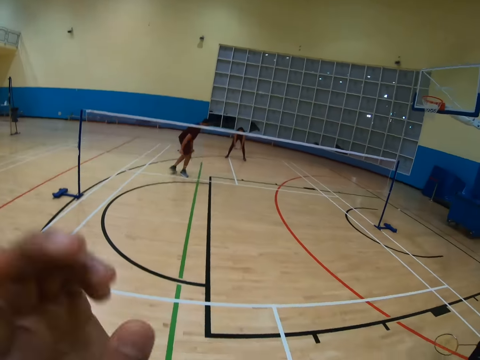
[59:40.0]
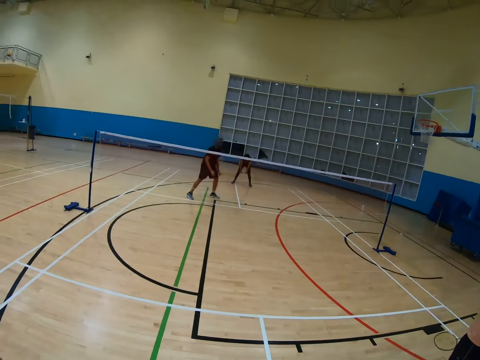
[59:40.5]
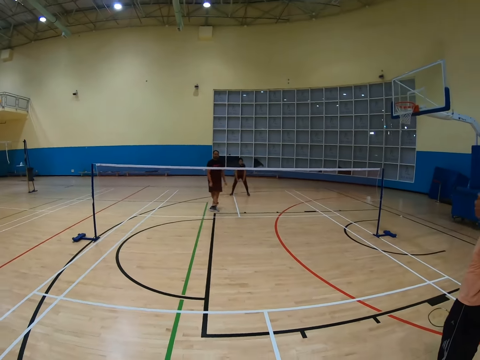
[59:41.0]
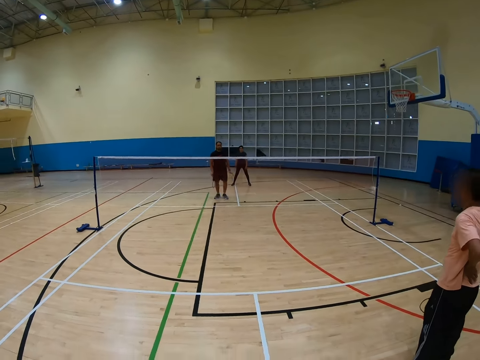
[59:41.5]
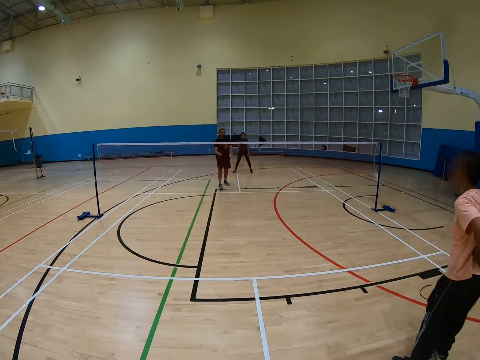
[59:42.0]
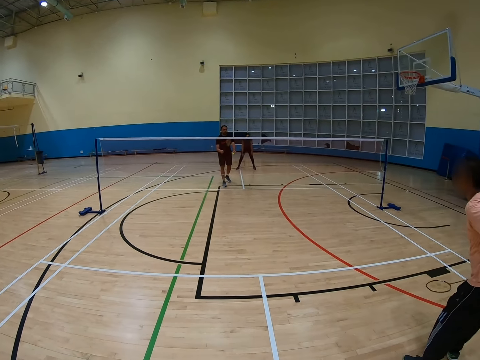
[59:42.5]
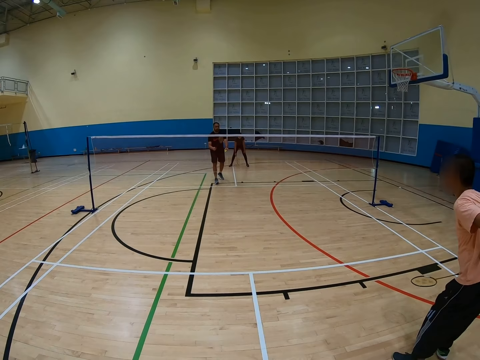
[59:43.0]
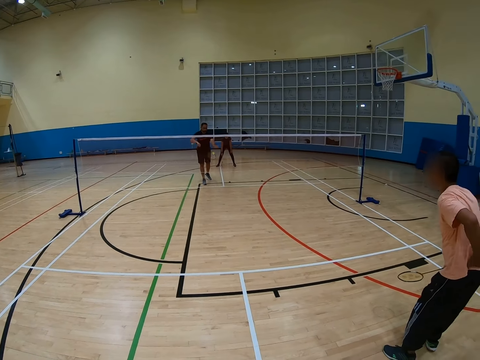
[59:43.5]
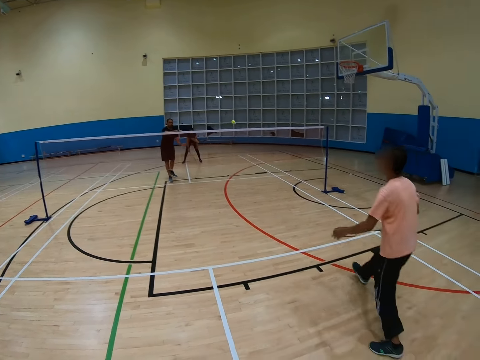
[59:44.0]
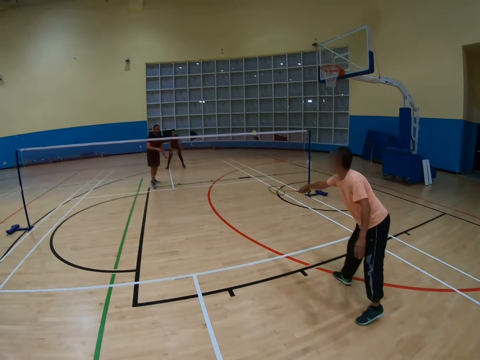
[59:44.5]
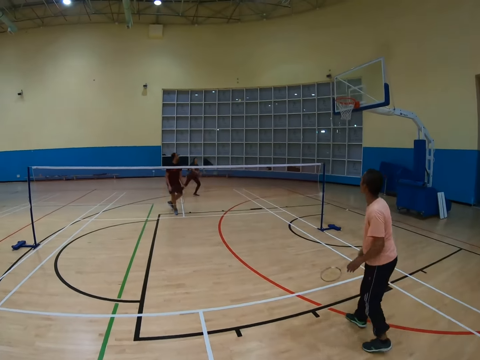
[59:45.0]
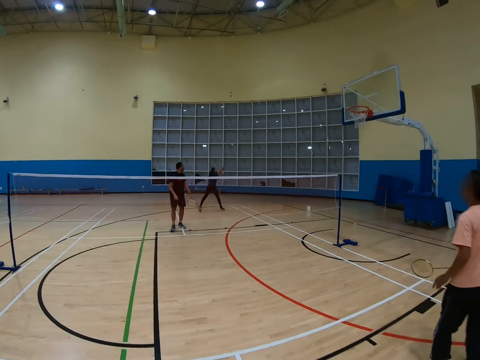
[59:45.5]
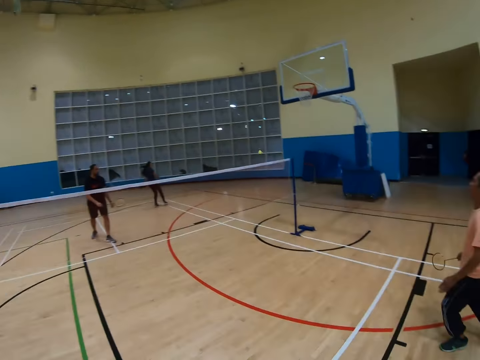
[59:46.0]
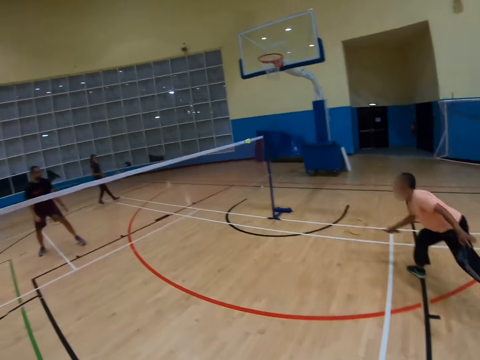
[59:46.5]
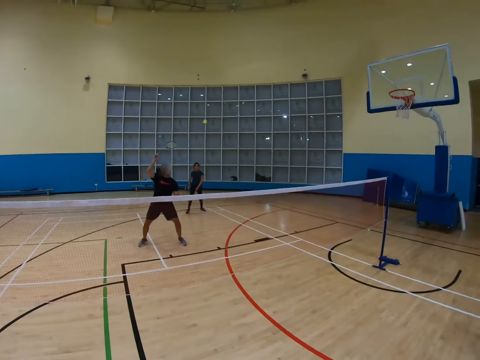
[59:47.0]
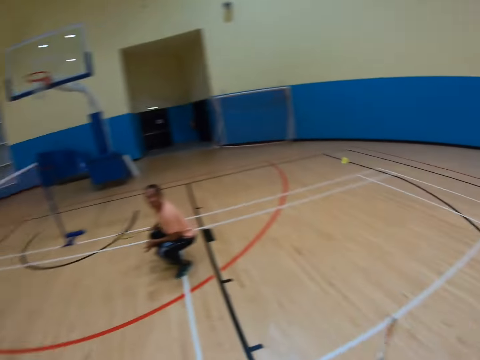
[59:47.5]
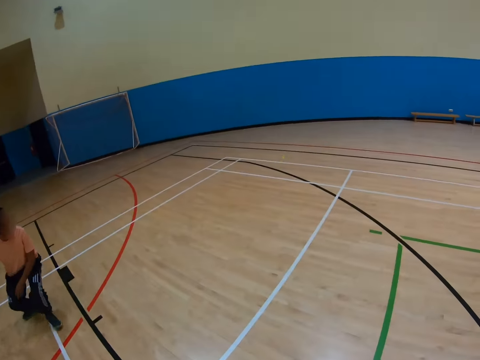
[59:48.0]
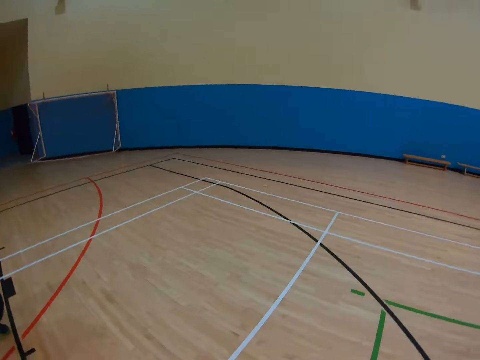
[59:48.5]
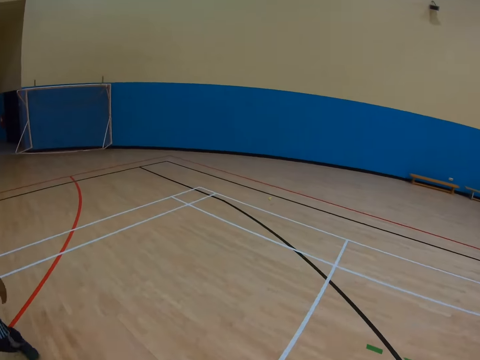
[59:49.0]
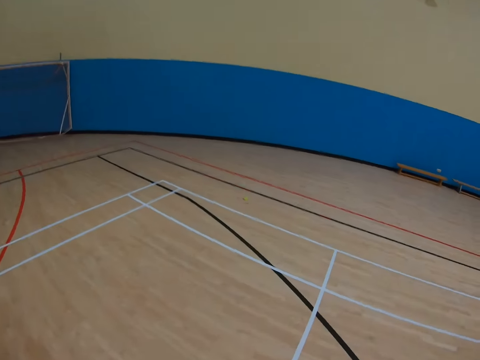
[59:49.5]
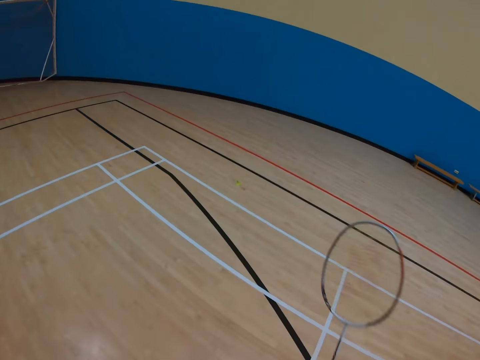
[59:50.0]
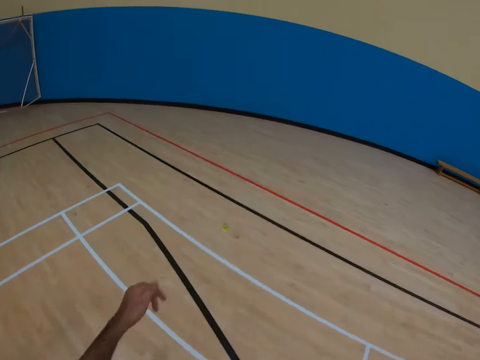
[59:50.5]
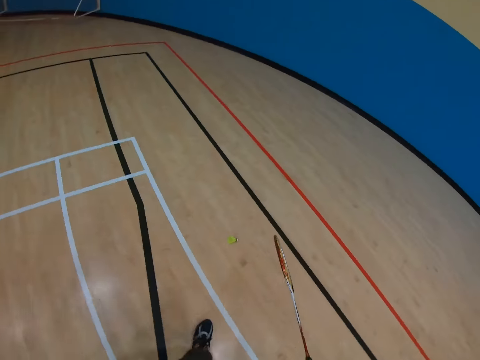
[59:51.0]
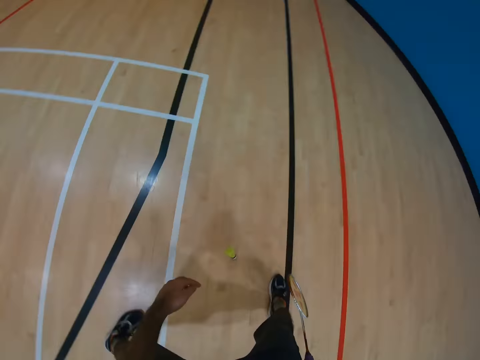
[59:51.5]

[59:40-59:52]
A man bends down. Another man holds a racket. The first man hits a shuttlecock with a racket. The other man hits the shuttlecock with the racket. The camera wearer turns around. The other man squats down. The camera wearer turns around and walks around.

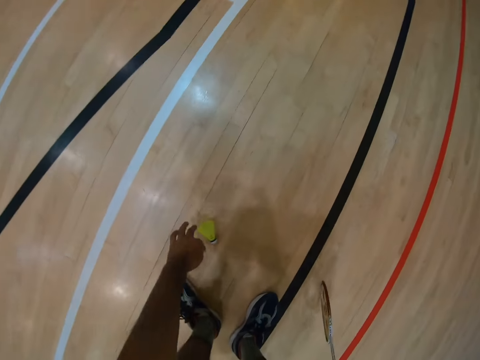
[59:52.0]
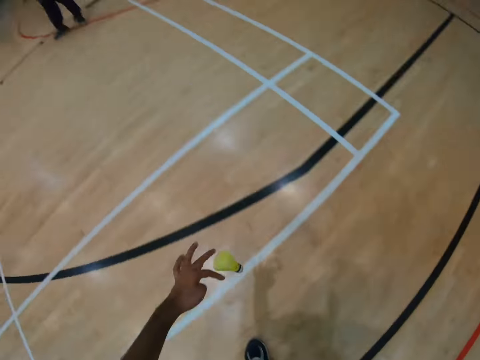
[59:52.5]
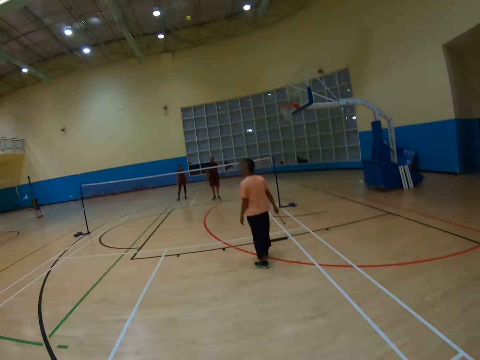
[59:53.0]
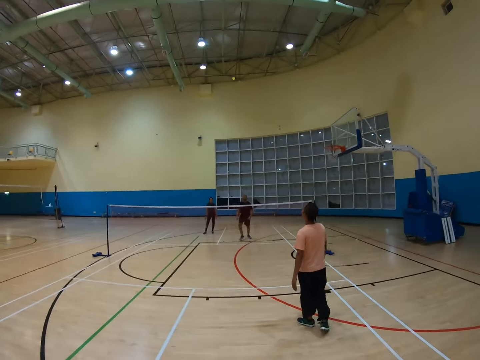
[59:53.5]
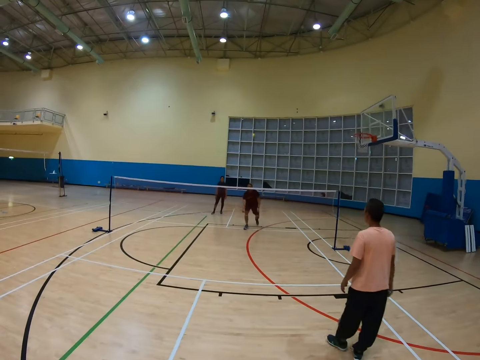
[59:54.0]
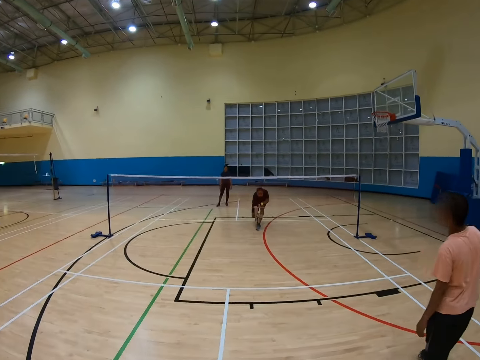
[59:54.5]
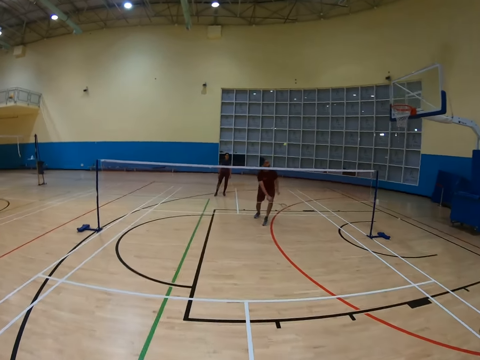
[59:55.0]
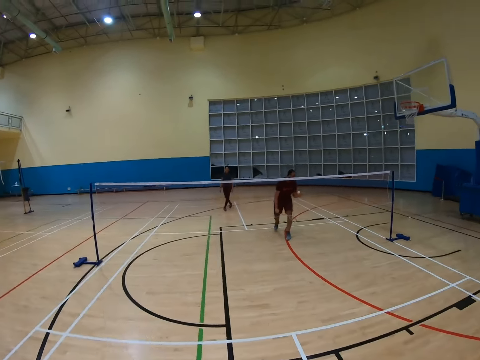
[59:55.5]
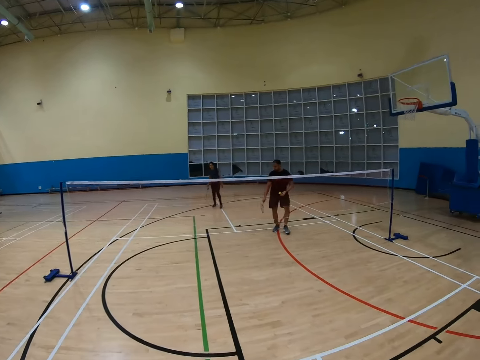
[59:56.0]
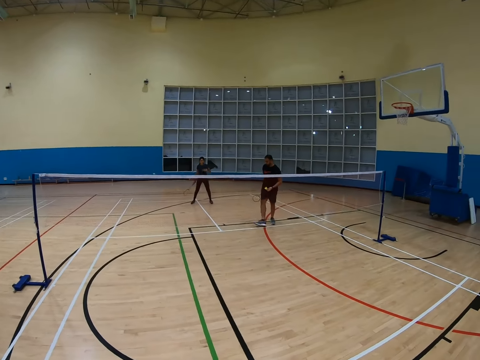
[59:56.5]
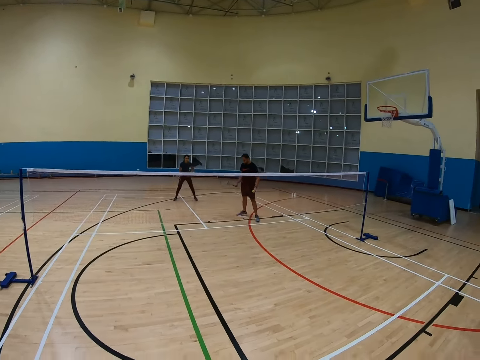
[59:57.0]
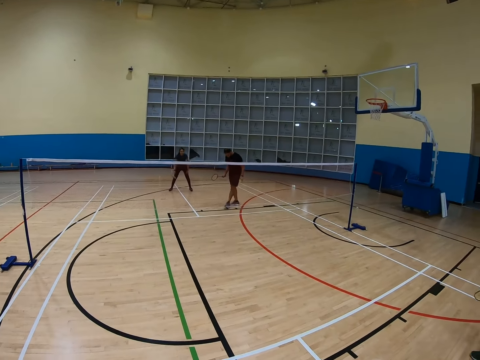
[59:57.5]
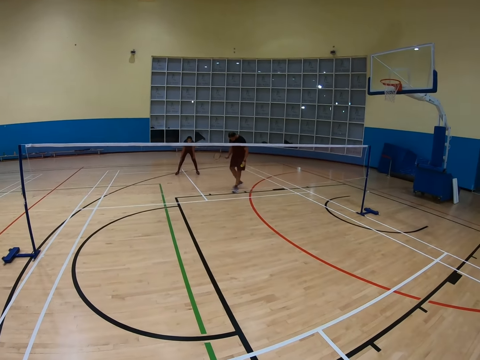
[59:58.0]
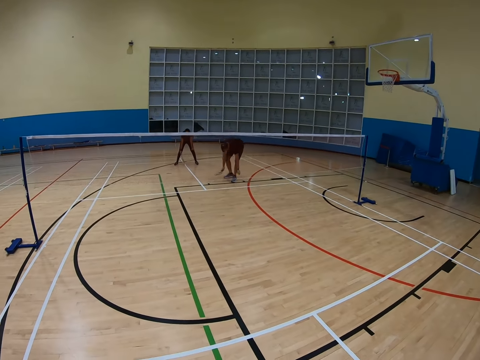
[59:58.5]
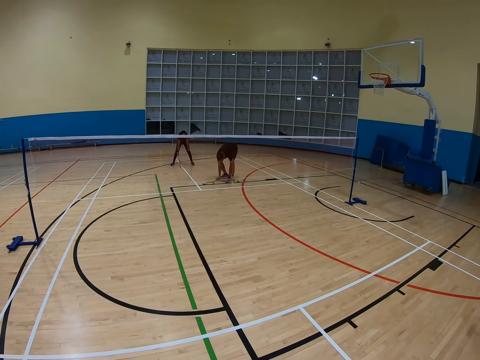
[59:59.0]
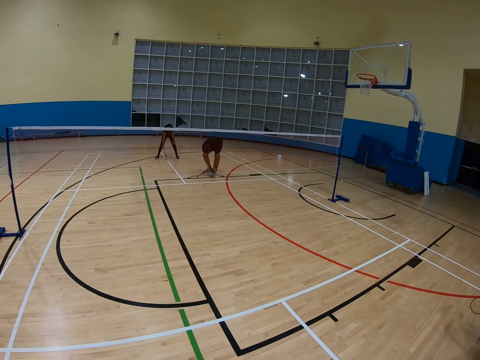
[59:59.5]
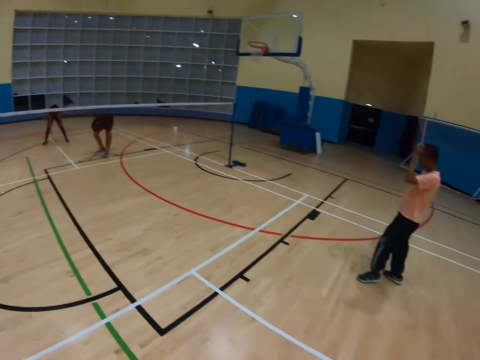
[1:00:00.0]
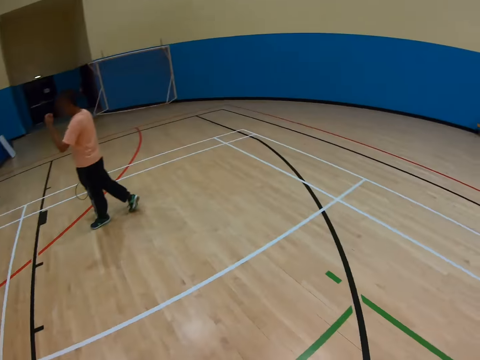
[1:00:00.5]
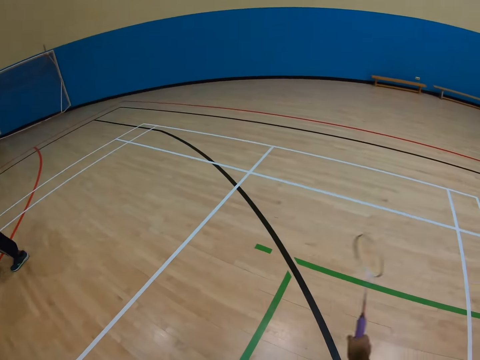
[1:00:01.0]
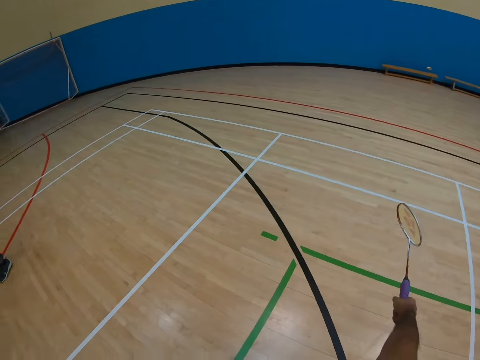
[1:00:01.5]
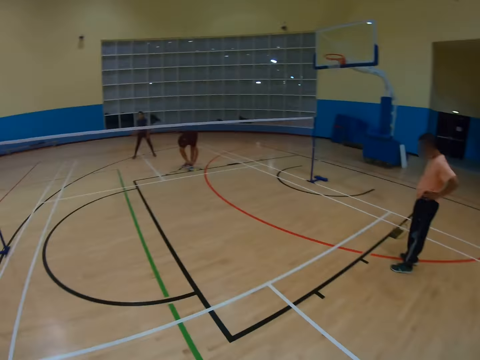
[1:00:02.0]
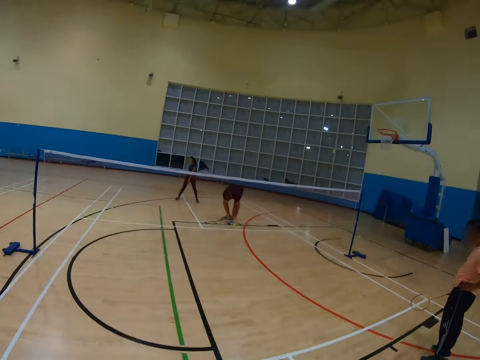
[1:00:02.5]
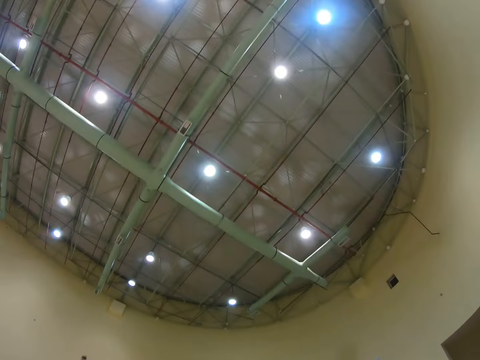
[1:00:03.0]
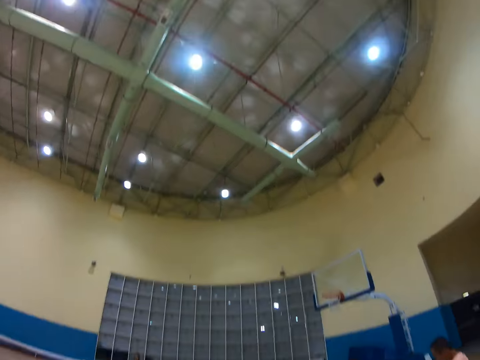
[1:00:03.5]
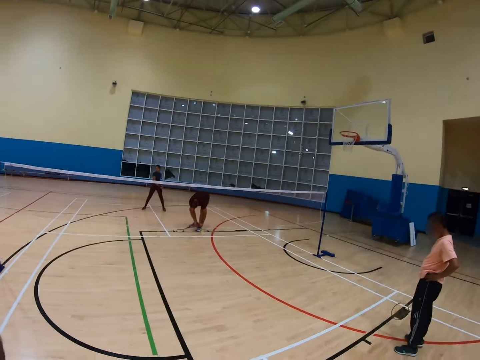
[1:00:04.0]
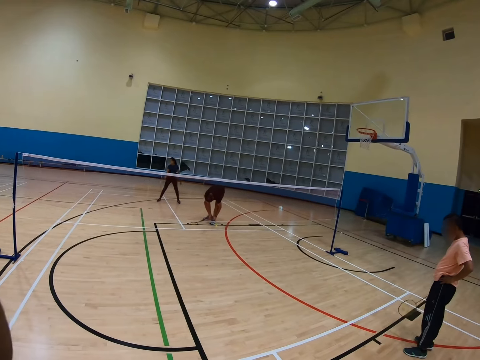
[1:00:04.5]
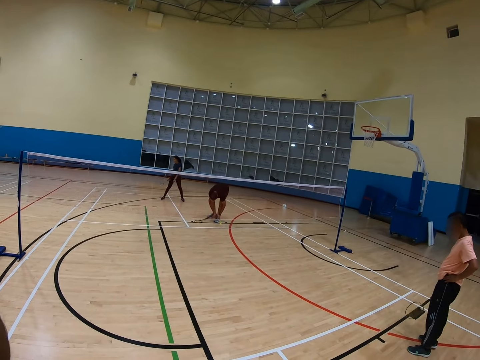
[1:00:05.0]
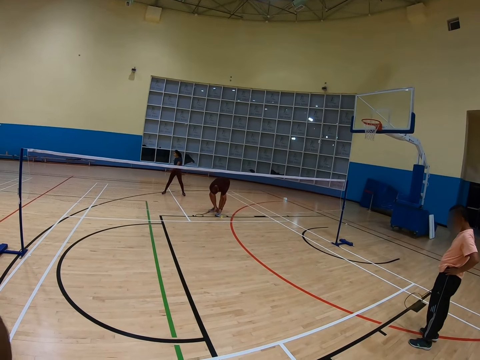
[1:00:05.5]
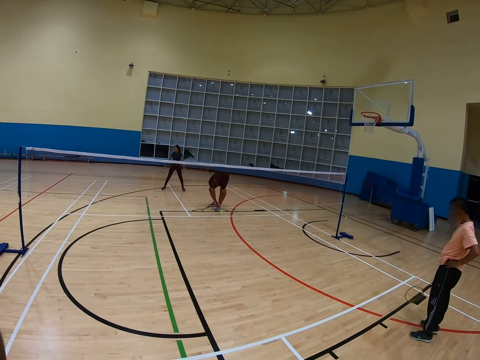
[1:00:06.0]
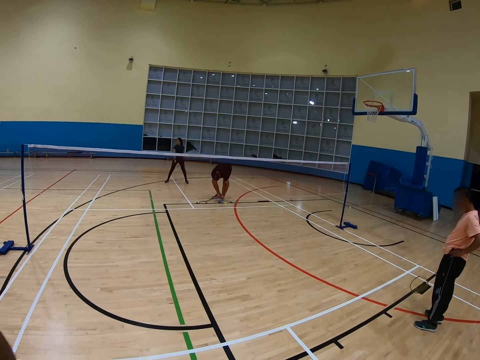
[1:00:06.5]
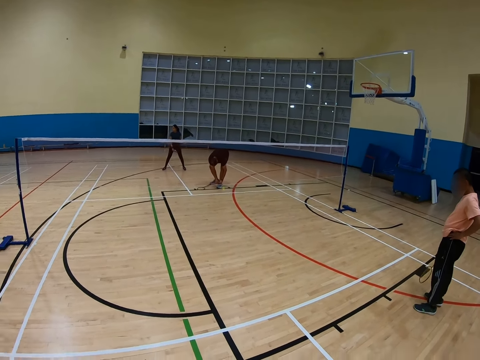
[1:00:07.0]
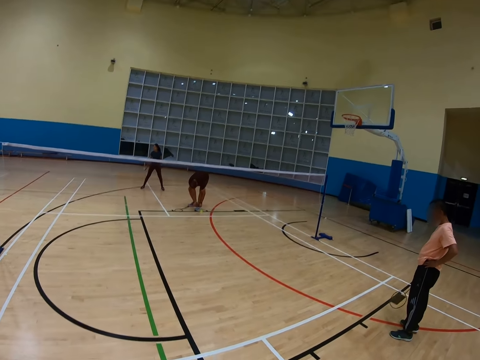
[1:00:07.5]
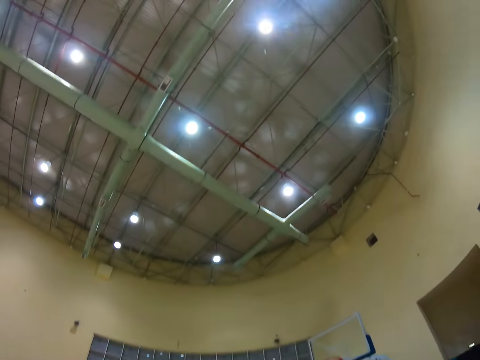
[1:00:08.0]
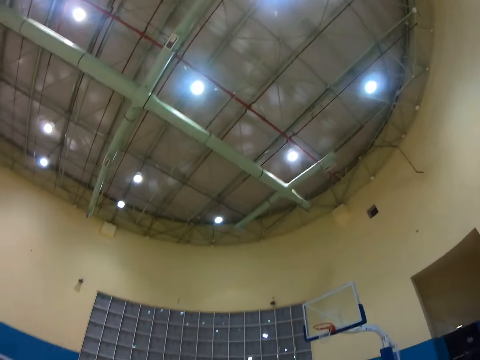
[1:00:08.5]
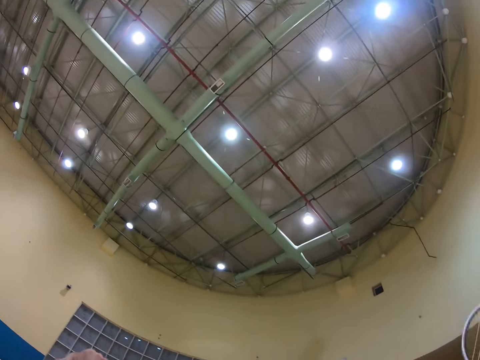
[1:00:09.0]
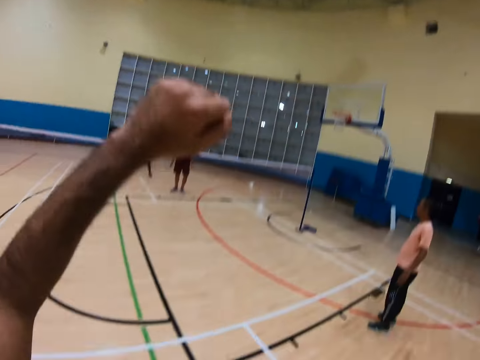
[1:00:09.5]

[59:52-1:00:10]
The camera wearer bends down, picks up a shuttlecock, and turns around. A man hits the shuttlecock with a racket, holds the shuttlecock, holds the racket, and bends down. The camera wearer turns around. The man bends down. The camera wearer turns around.
